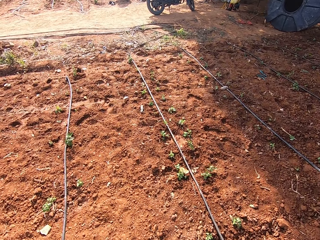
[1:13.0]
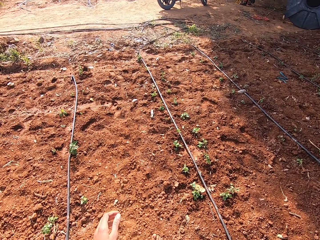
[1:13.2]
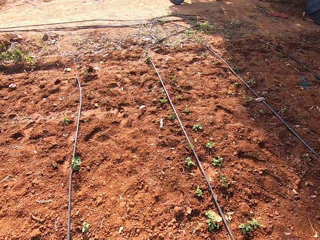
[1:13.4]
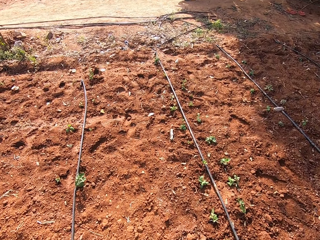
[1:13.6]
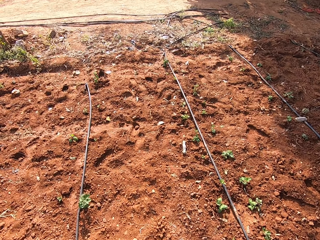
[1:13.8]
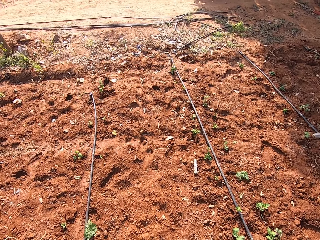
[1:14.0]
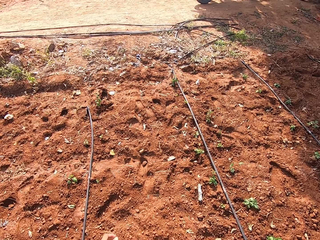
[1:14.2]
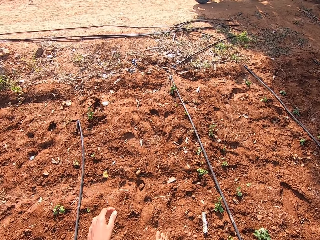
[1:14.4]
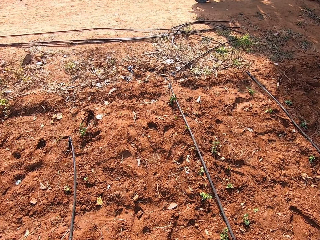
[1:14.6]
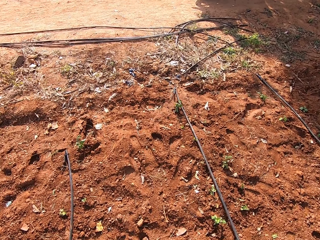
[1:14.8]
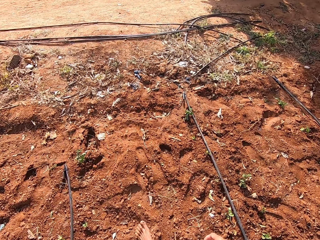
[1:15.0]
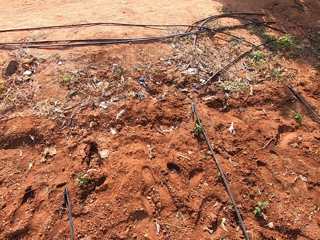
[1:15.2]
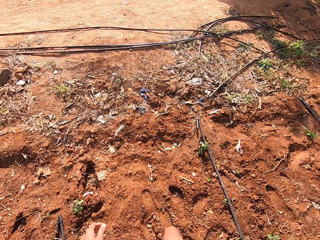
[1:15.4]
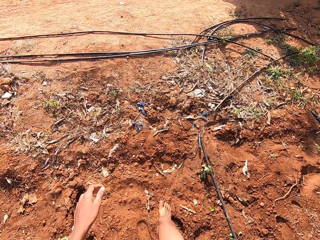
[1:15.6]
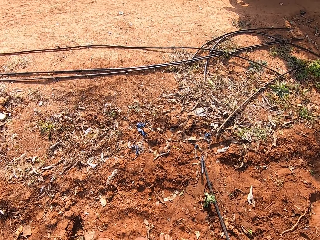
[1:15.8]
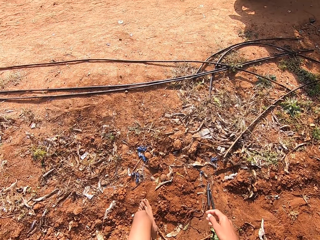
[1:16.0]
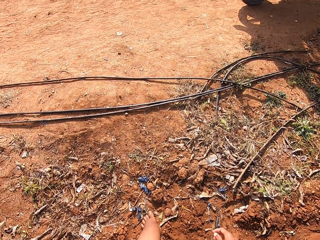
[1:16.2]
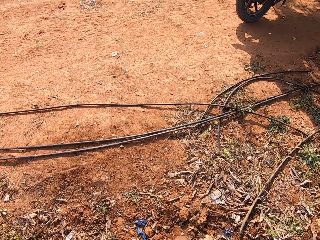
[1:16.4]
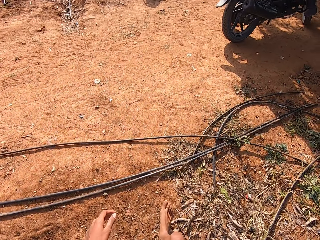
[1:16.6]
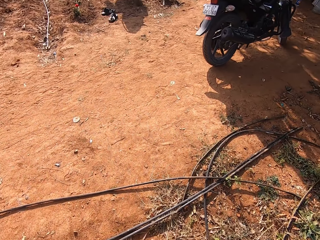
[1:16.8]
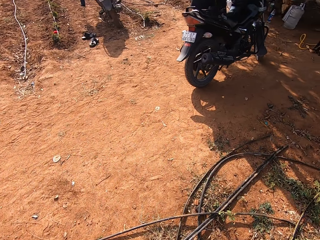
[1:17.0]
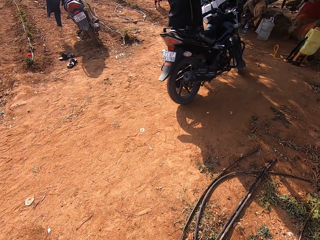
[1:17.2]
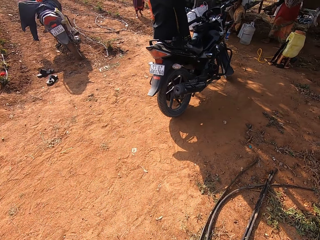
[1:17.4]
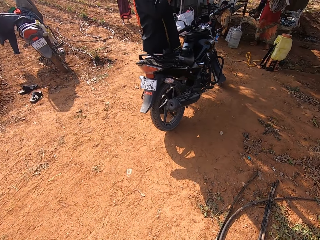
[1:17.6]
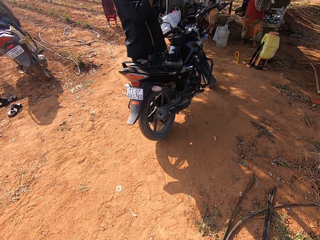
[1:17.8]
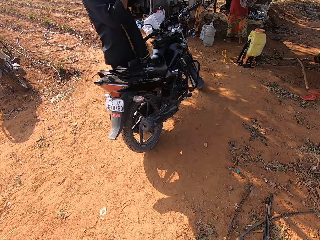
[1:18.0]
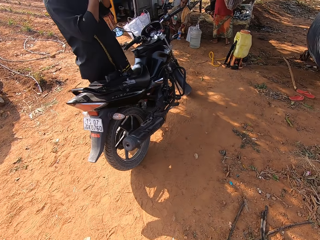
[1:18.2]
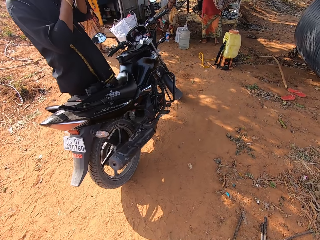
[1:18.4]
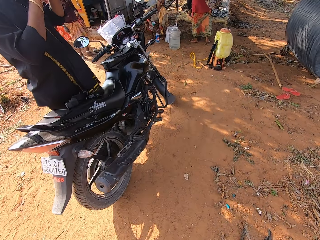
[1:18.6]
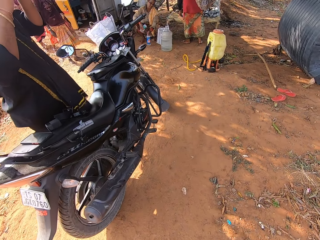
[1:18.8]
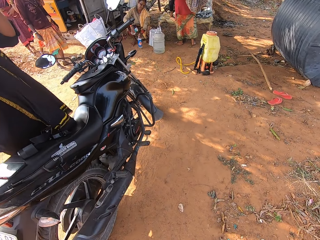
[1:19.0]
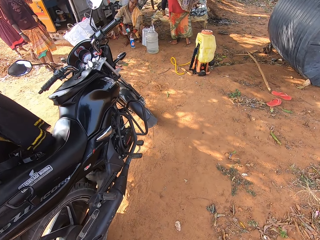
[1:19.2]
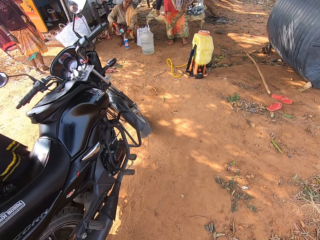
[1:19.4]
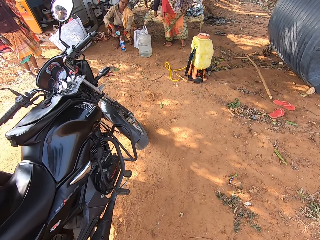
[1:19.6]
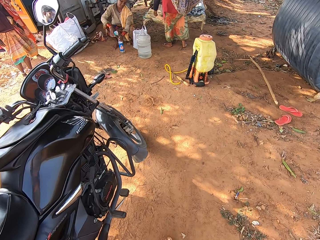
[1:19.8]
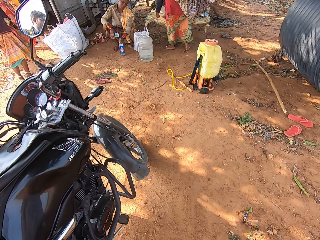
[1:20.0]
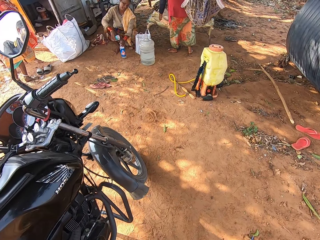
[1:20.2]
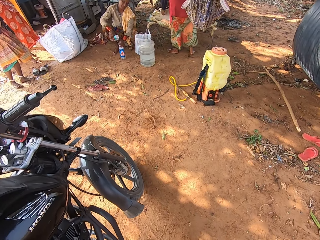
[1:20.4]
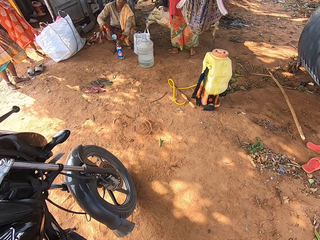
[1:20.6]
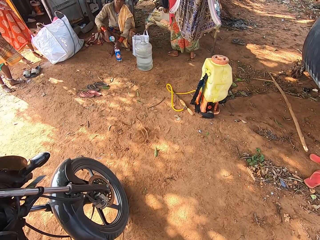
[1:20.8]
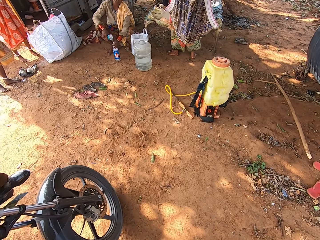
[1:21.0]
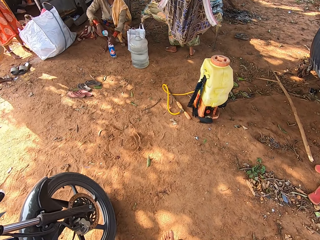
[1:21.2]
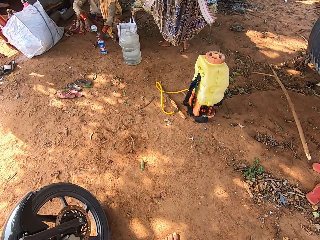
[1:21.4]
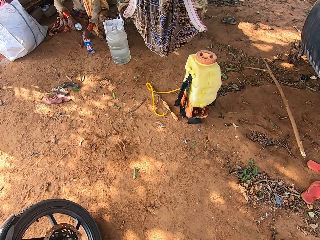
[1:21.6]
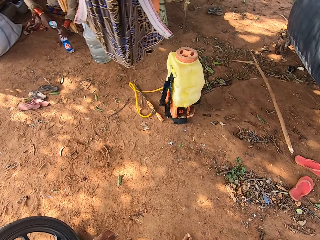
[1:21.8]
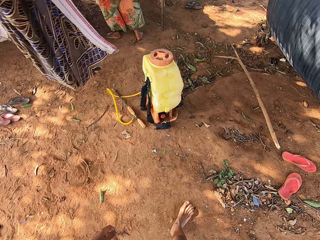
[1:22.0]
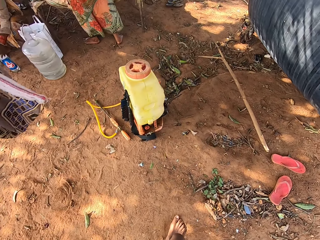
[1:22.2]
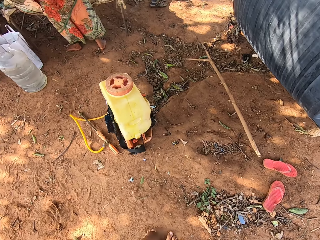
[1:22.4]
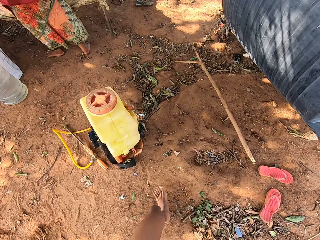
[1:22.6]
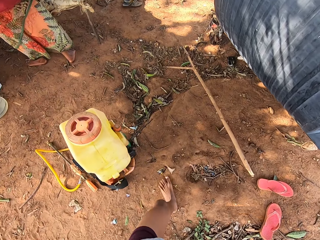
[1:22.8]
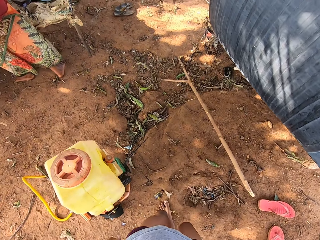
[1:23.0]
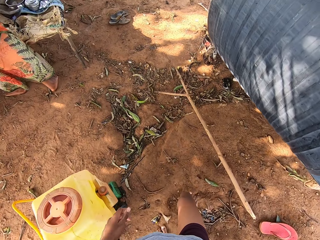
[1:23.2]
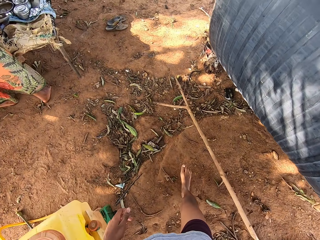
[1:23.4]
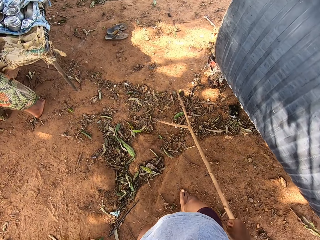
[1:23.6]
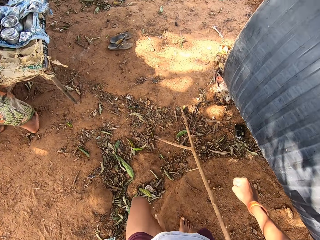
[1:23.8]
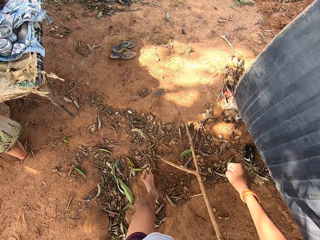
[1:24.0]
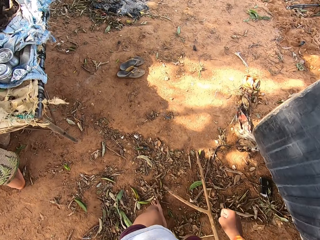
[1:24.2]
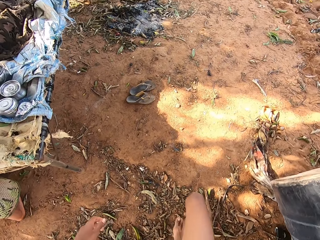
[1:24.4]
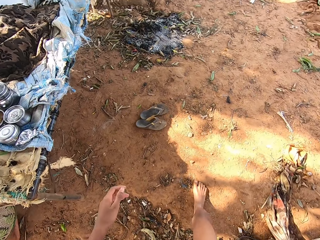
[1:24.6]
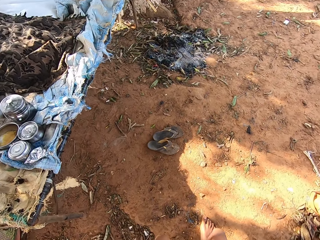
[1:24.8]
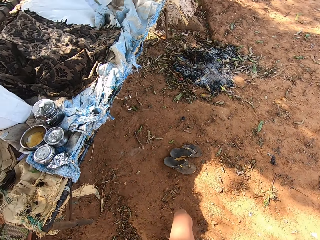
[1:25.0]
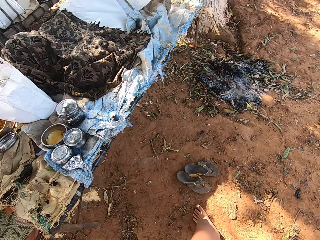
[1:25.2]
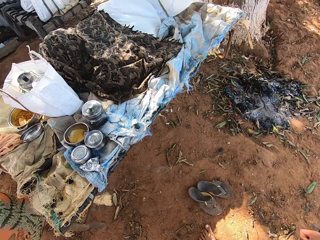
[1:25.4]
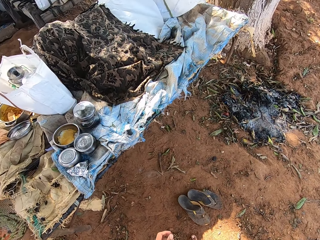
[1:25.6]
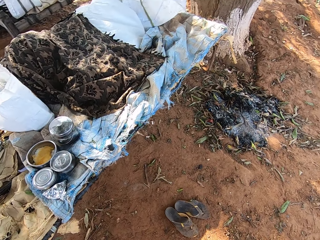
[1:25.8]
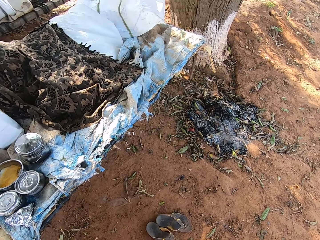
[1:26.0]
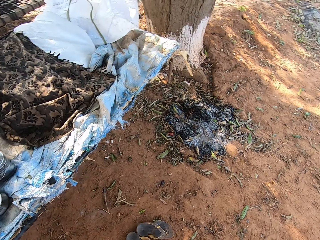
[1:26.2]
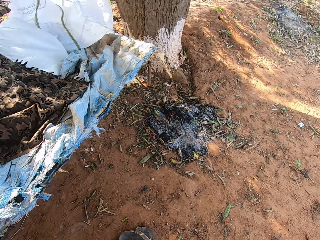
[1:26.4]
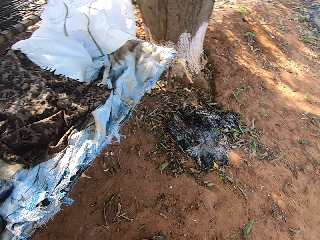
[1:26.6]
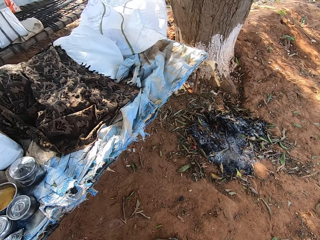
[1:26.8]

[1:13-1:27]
The camera wearer walks around. A woman holds two bottles with both hands. The woman pours water from a bottle in her right hand into the bottle on the floor. The camera wearer picks up a stick on the ground.

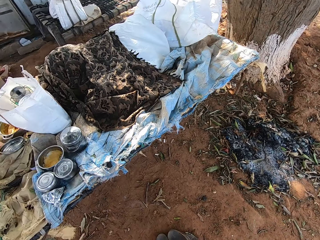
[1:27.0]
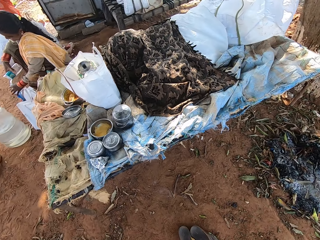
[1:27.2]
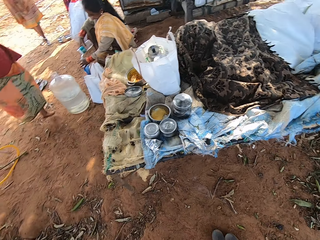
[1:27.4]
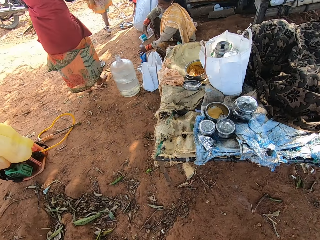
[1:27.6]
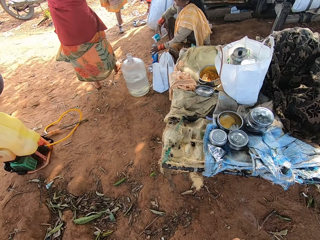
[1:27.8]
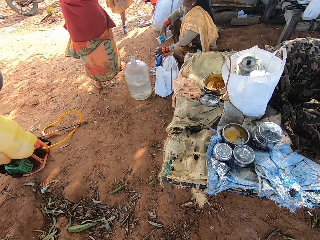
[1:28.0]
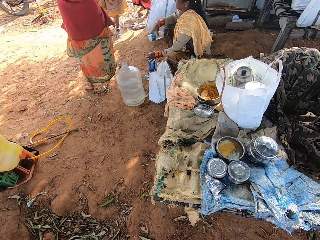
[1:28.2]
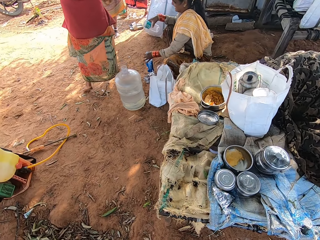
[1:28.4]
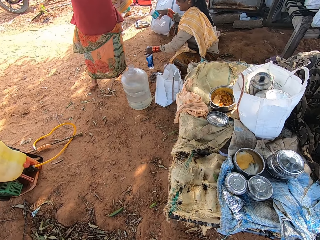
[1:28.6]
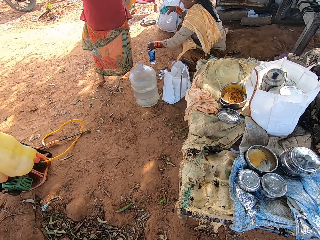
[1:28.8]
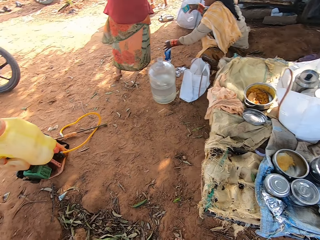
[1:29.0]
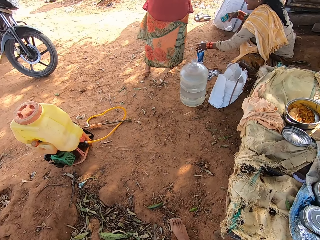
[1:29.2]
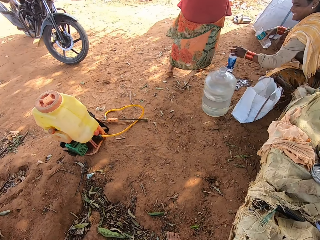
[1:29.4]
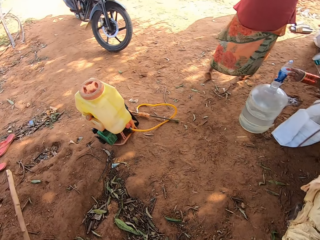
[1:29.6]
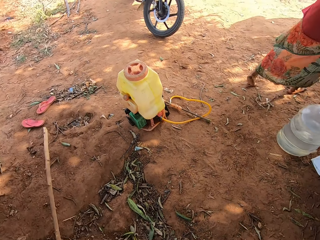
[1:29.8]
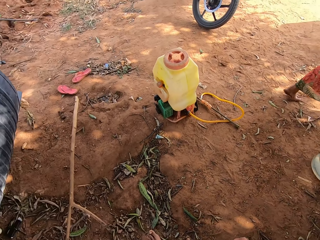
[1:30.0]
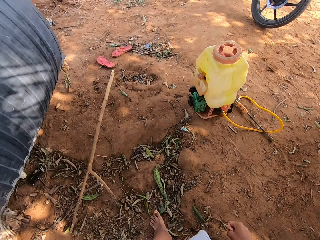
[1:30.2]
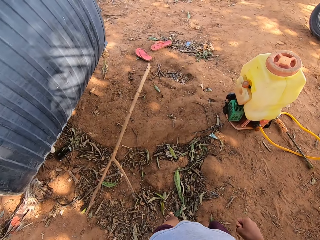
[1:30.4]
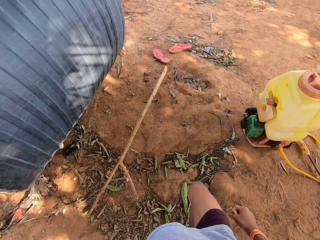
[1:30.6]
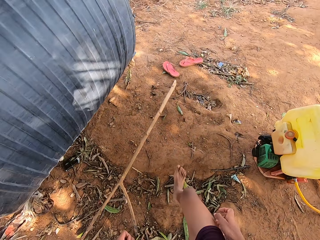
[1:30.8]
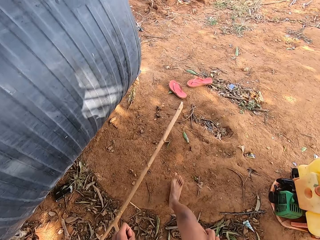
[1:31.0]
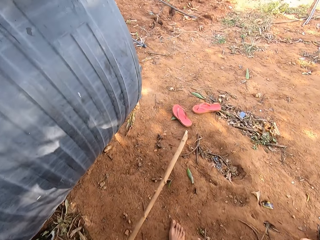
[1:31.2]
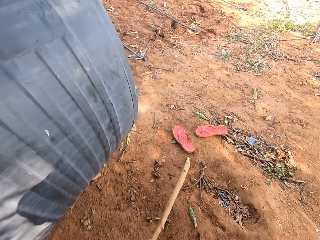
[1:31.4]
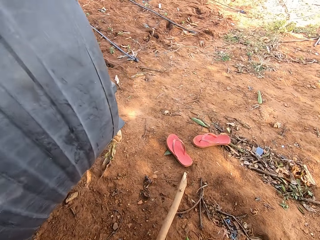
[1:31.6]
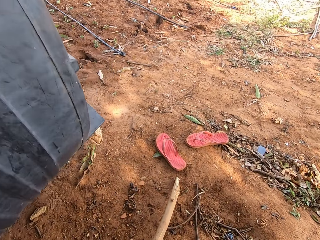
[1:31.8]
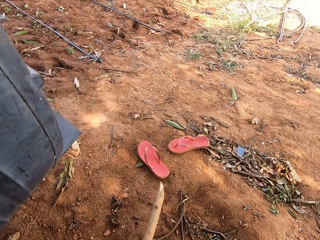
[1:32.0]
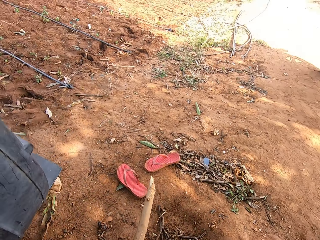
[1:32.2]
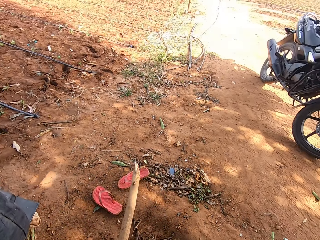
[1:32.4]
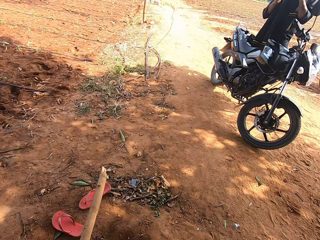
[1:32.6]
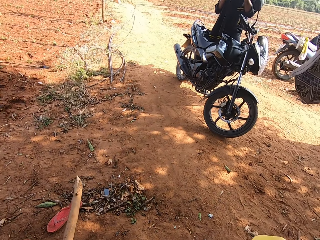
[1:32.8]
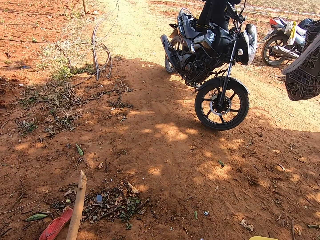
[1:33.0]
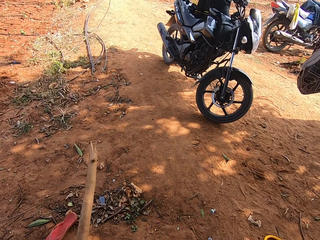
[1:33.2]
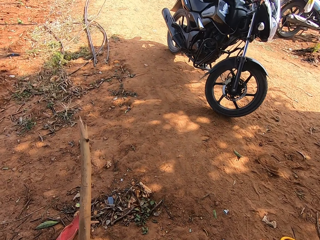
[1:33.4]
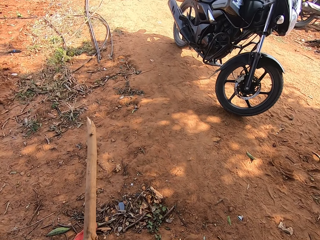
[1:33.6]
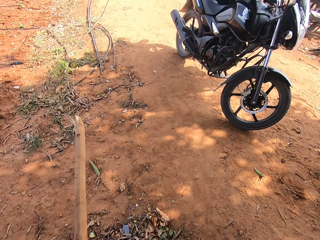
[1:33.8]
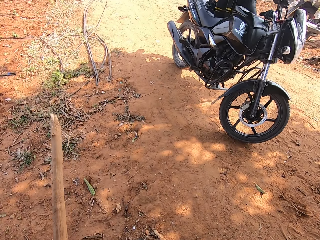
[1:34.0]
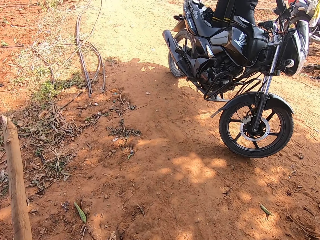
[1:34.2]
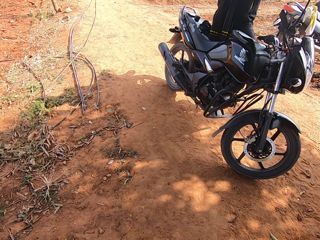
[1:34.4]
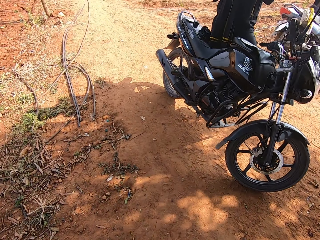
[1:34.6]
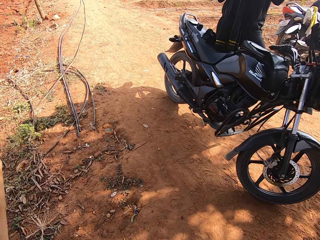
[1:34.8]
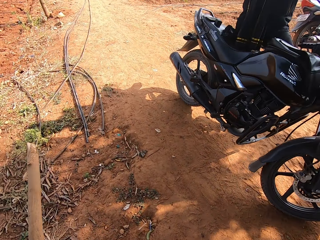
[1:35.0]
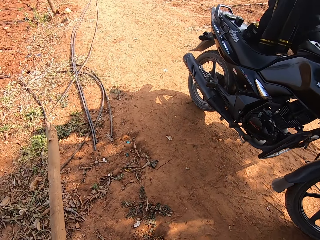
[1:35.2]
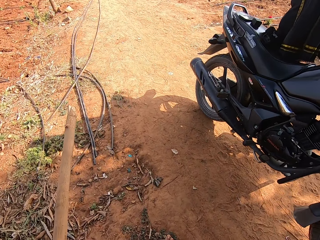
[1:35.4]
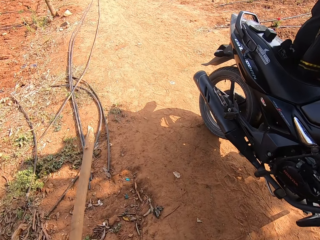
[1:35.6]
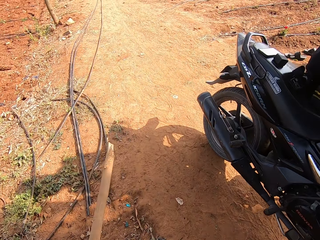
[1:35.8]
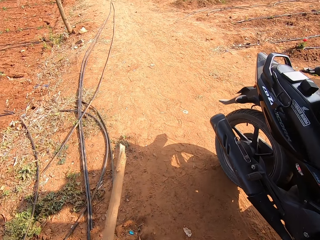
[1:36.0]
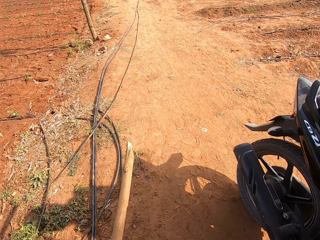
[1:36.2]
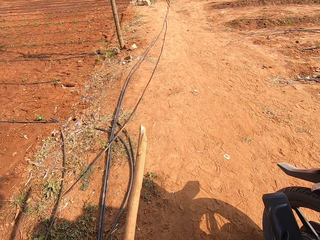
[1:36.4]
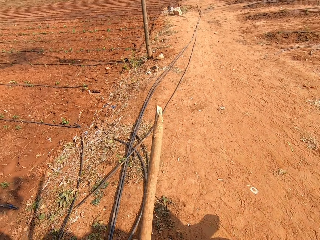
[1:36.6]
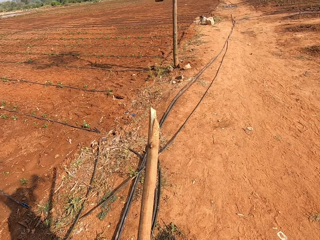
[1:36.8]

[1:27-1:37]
The woman moves the bottle on the floor with her left hand. The camera wearer picks up the stick from the floor with his left hand.
